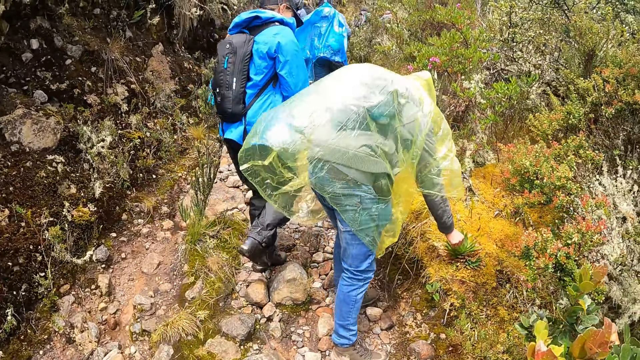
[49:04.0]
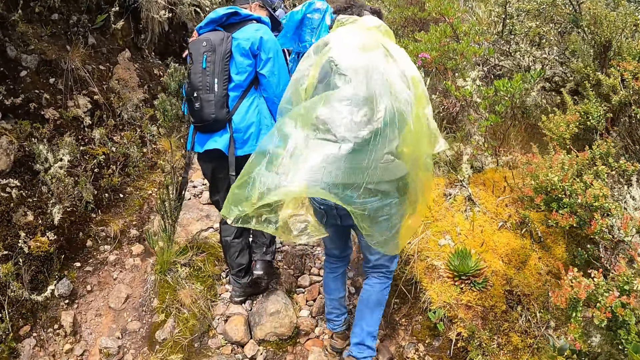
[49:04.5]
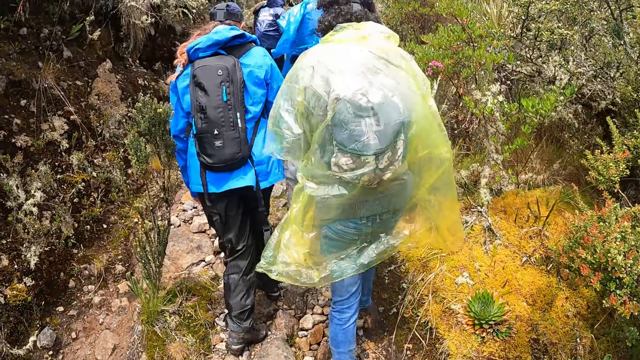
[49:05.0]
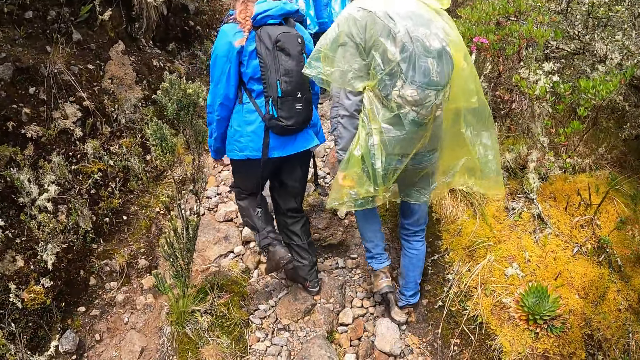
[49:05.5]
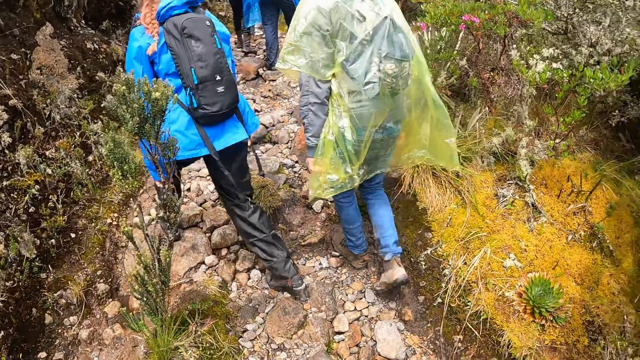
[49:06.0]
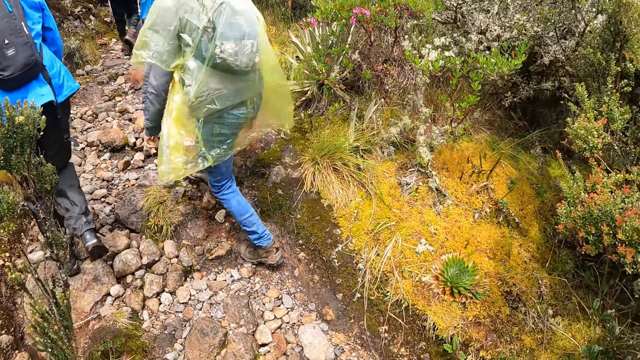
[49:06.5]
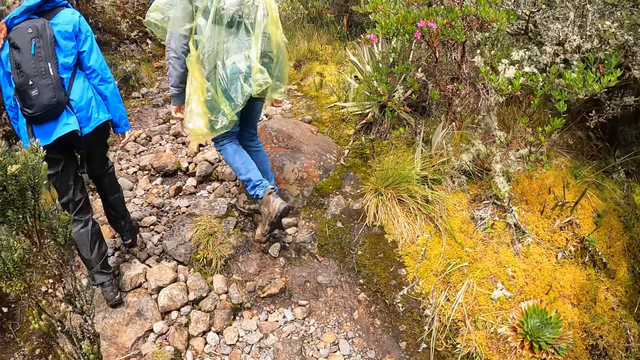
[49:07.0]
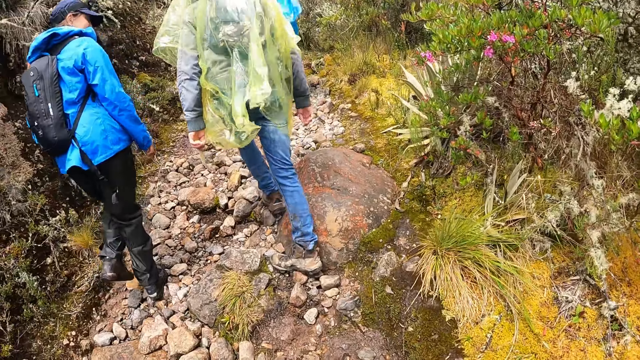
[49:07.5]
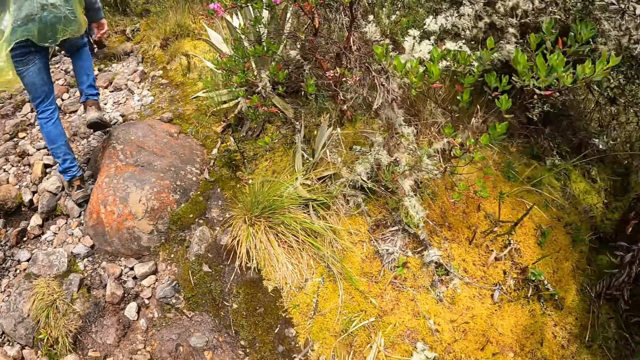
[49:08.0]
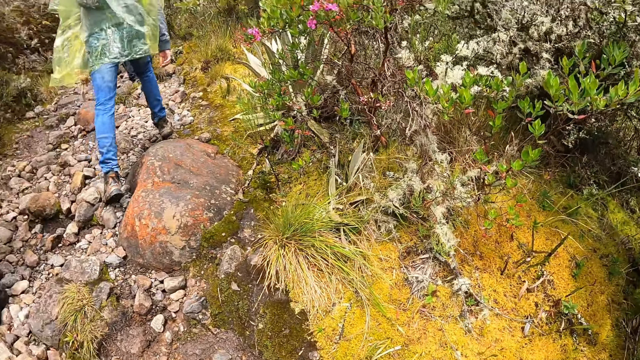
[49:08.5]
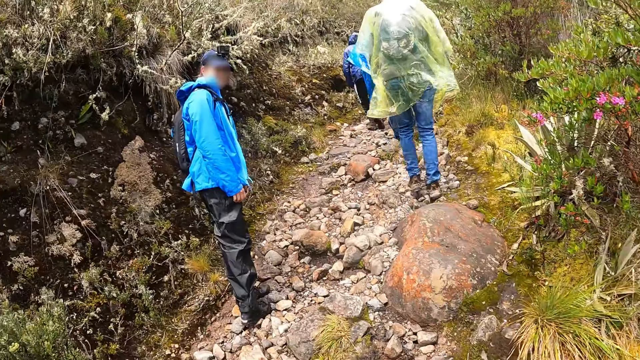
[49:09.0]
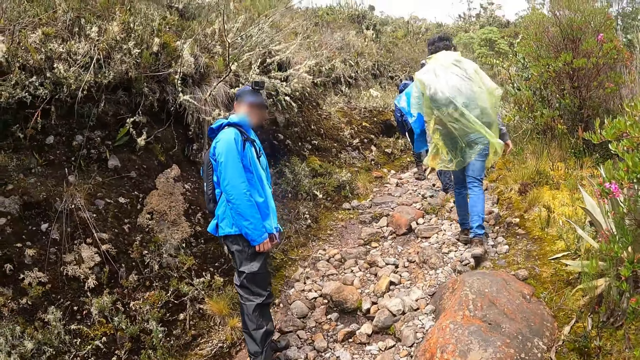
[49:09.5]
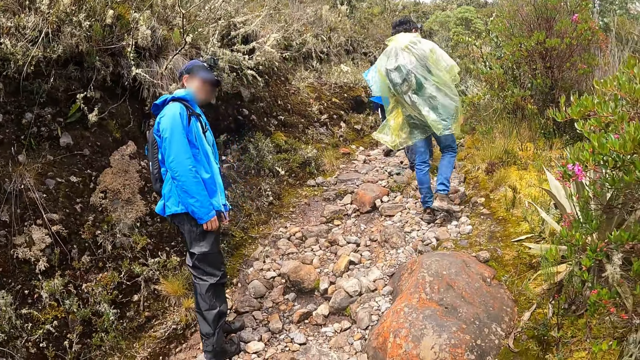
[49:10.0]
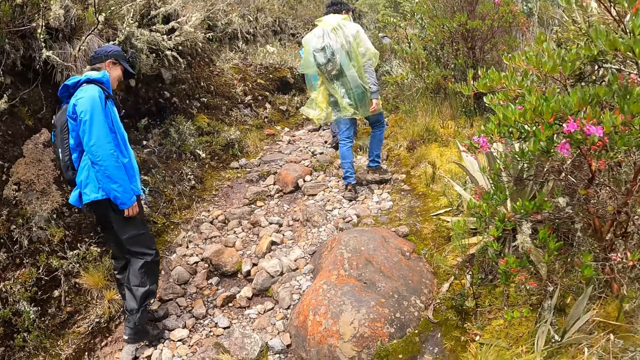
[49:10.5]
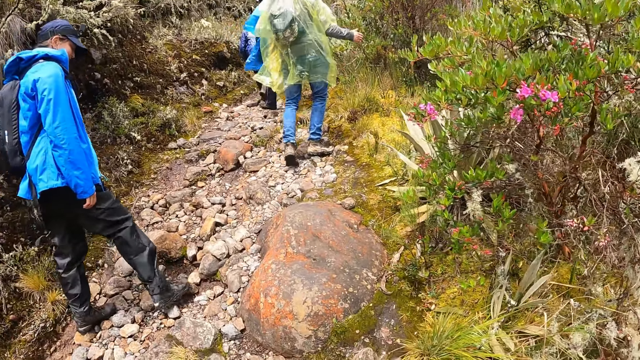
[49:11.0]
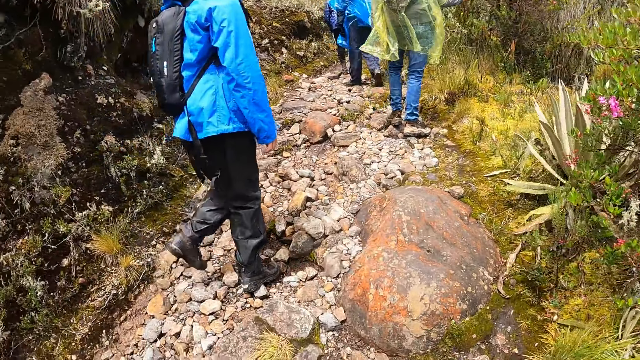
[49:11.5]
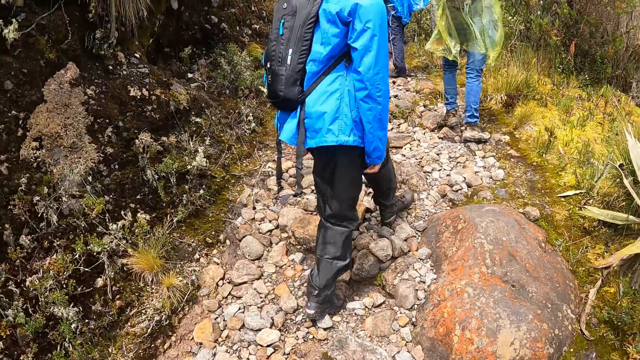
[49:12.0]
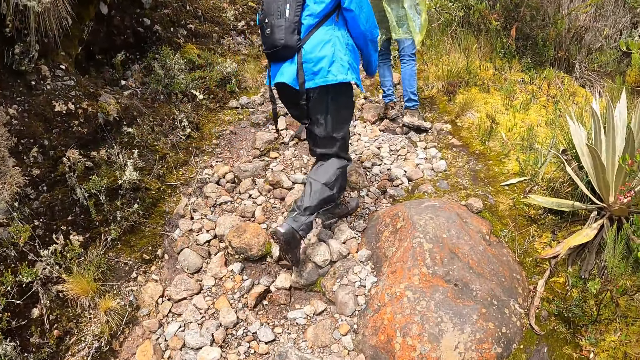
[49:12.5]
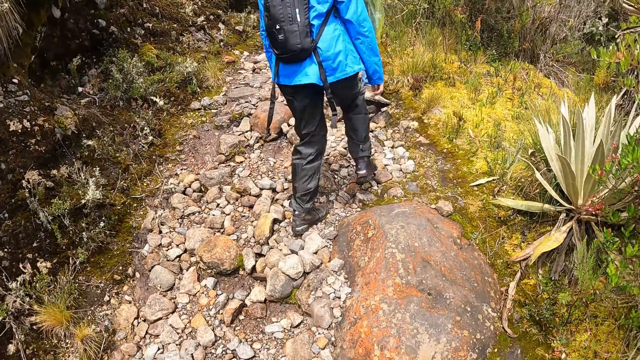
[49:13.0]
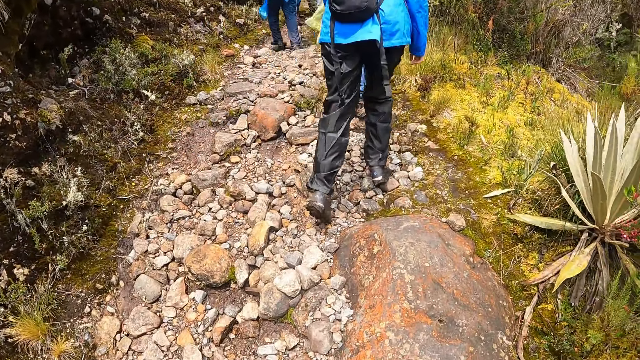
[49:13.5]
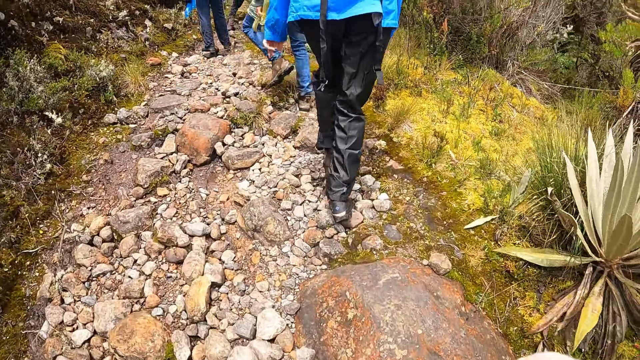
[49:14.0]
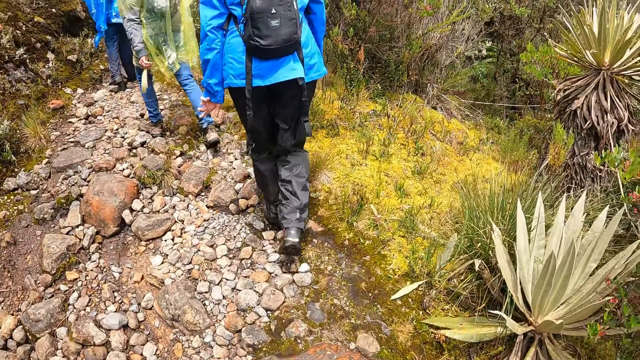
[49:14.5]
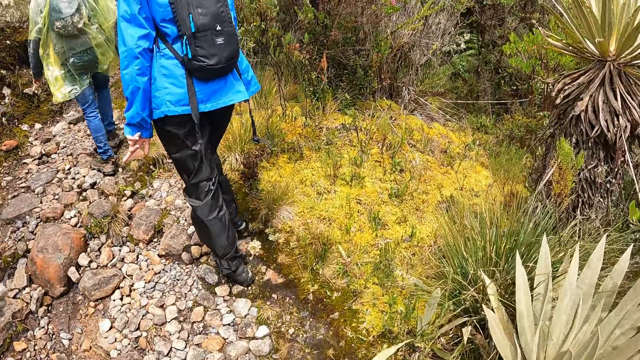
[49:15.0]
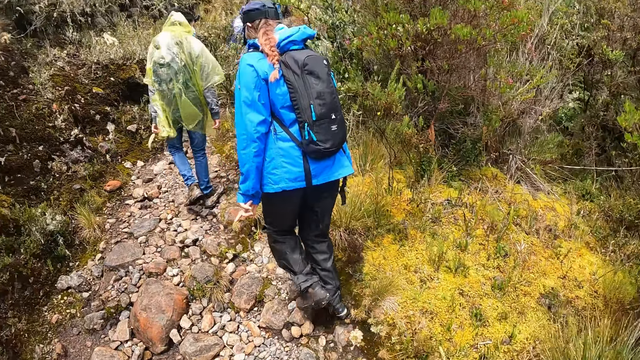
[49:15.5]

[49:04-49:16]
The camera wearer looks around. They walk around.

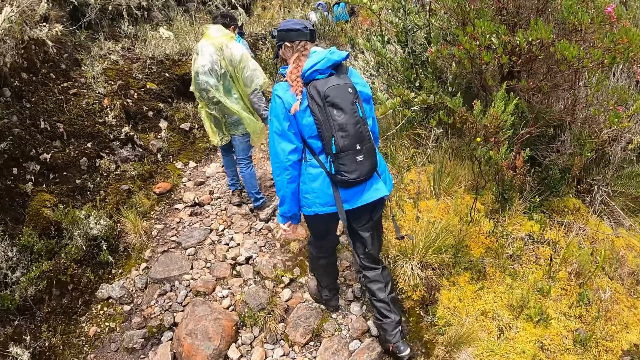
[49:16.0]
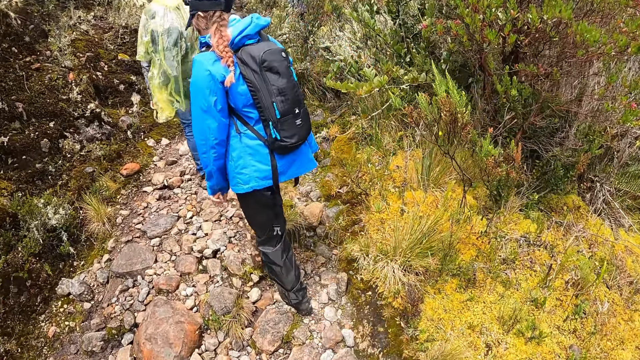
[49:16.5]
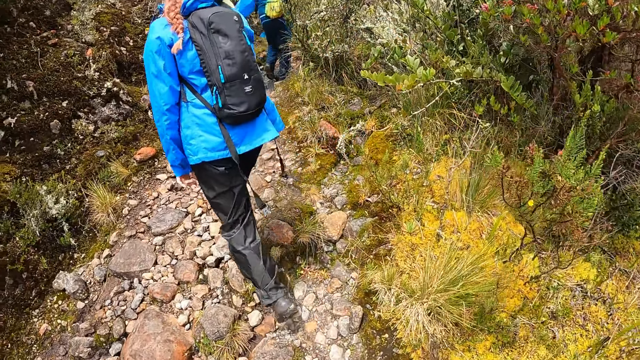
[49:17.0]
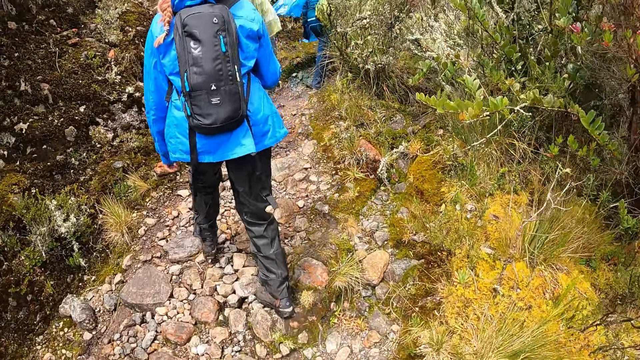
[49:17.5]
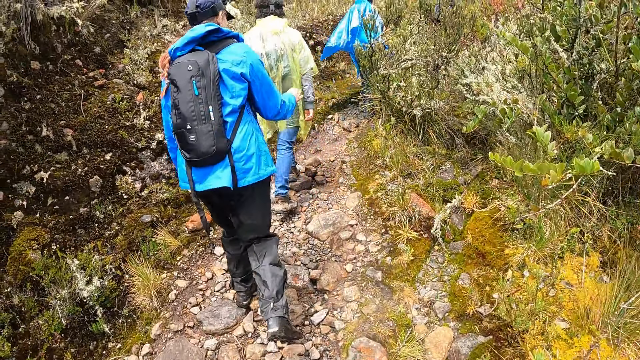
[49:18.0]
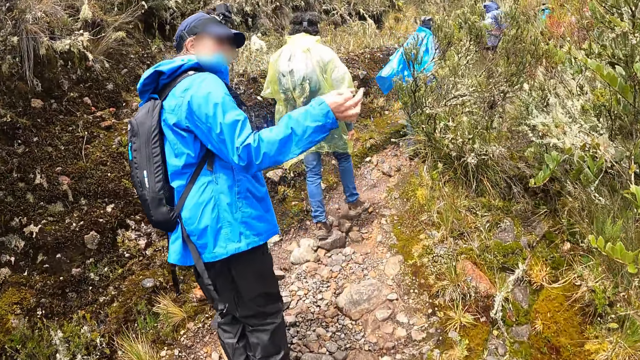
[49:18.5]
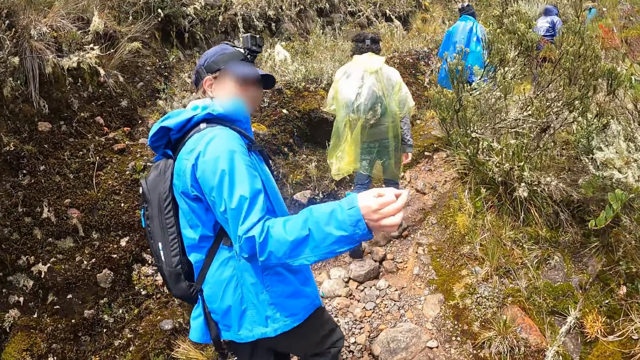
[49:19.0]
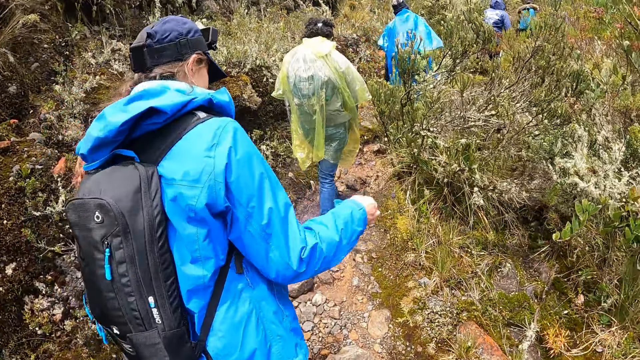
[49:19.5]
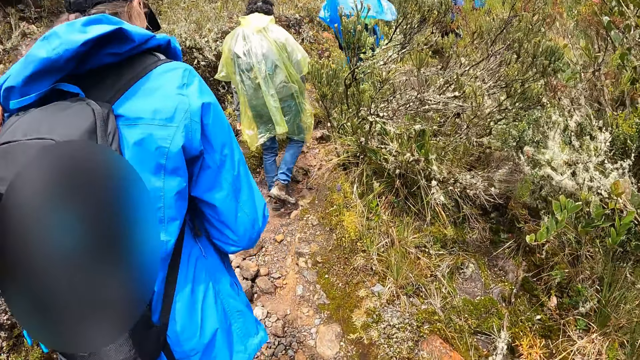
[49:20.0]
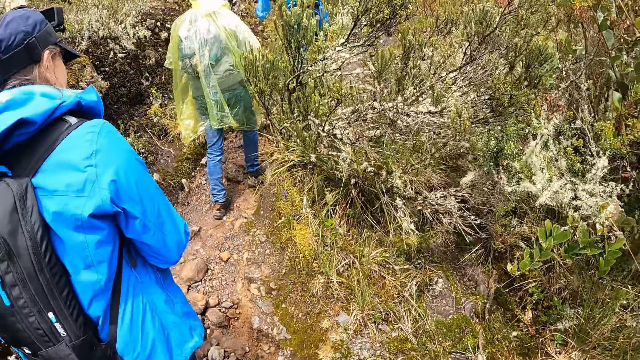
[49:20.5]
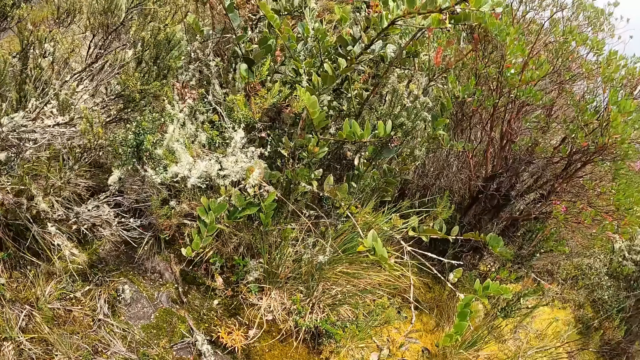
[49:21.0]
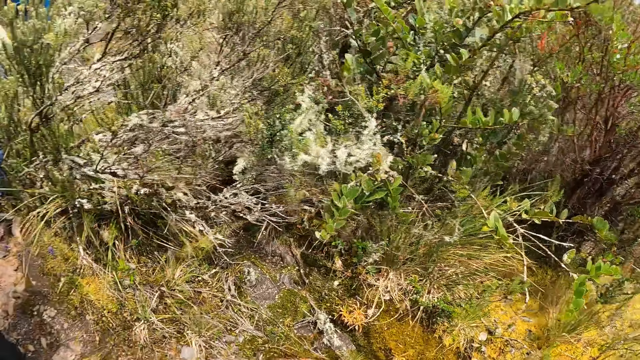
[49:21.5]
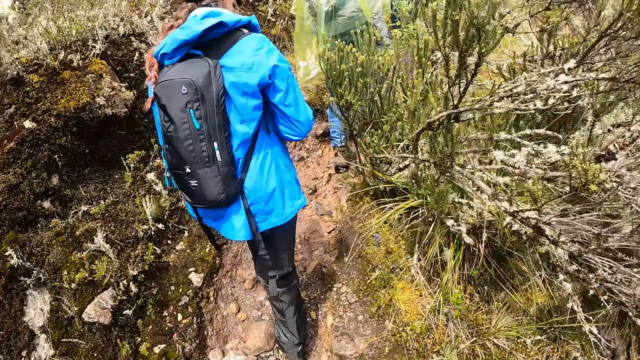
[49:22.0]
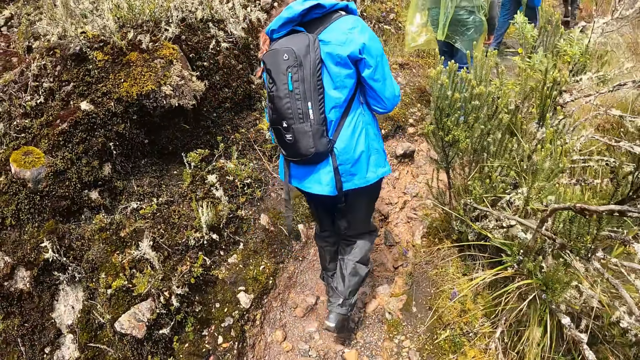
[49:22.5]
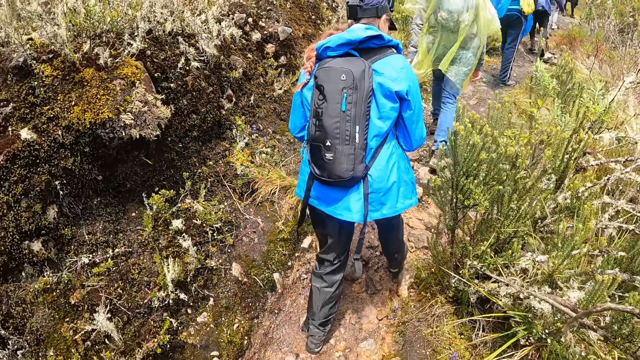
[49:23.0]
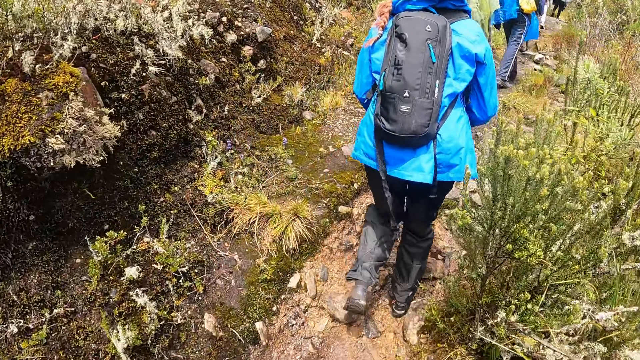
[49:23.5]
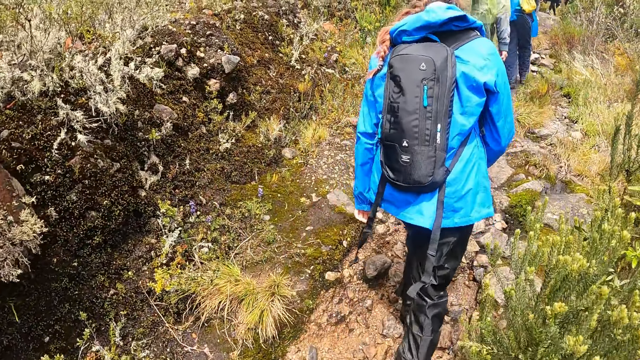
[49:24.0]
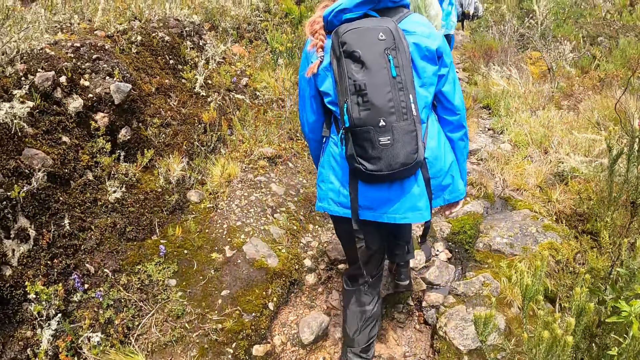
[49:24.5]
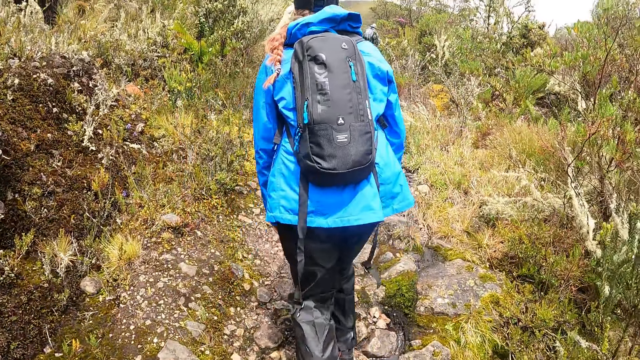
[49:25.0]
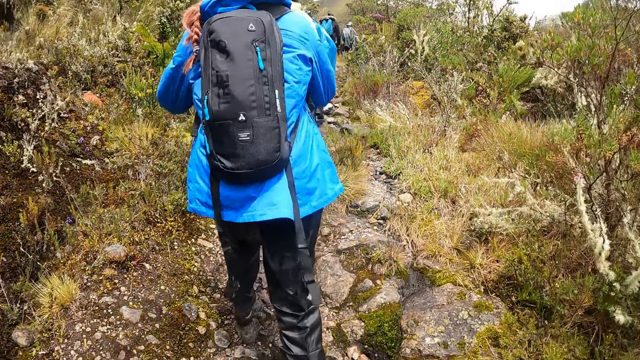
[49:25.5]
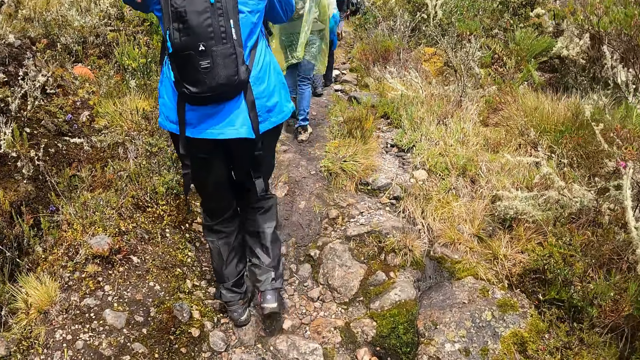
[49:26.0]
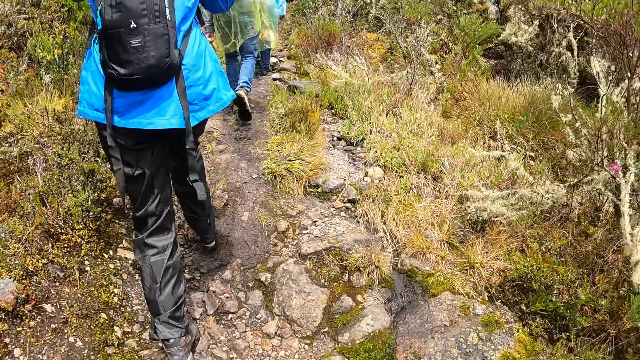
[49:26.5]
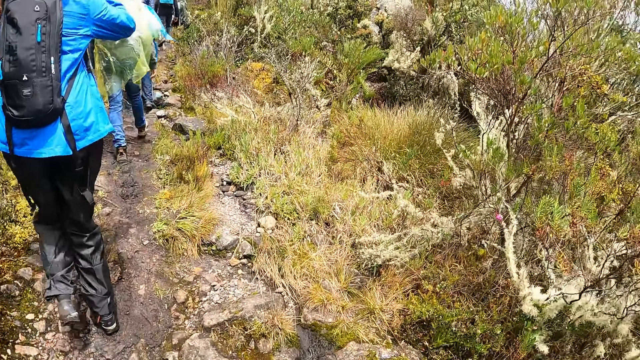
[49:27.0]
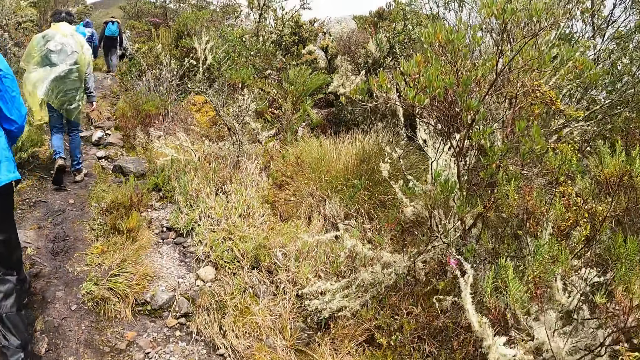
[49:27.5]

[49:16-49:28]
The camera wearer looks around. They walk around.
